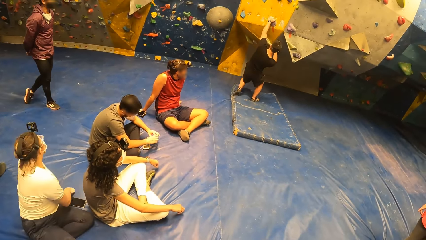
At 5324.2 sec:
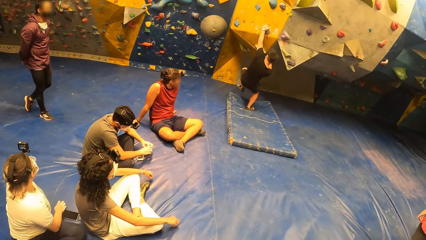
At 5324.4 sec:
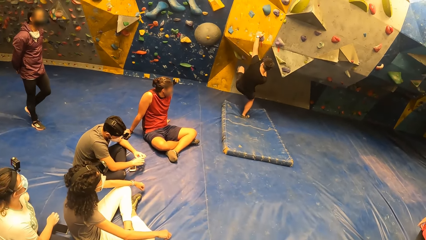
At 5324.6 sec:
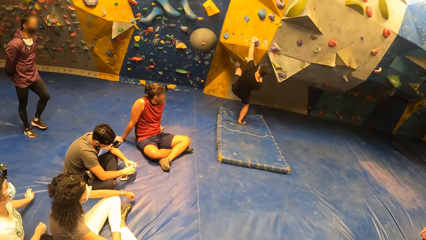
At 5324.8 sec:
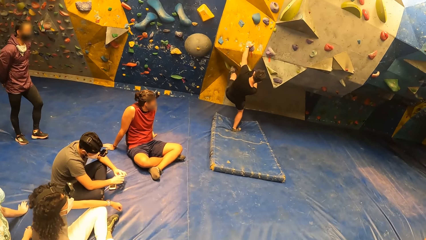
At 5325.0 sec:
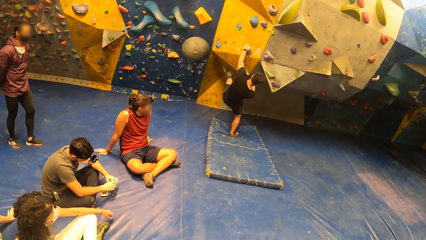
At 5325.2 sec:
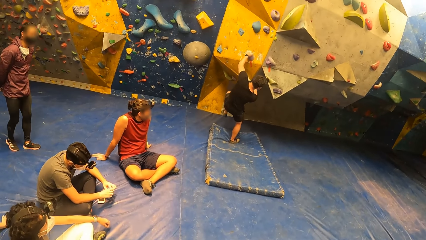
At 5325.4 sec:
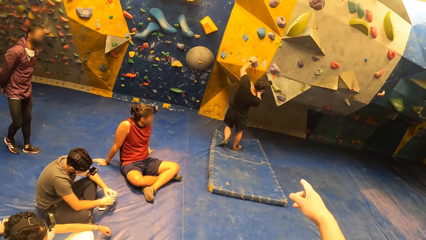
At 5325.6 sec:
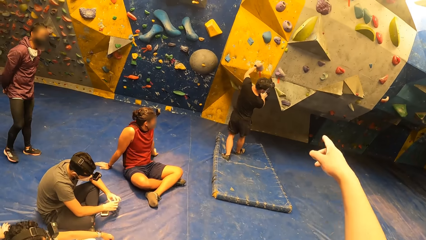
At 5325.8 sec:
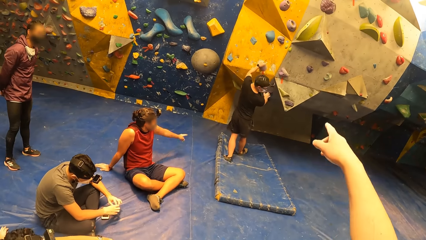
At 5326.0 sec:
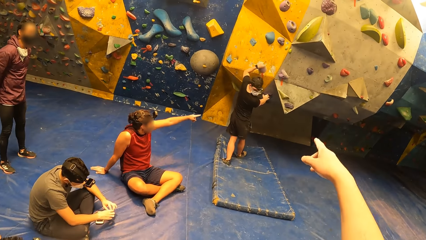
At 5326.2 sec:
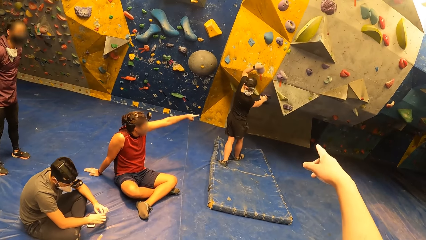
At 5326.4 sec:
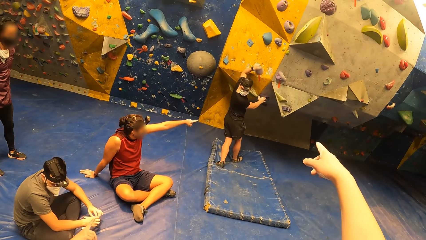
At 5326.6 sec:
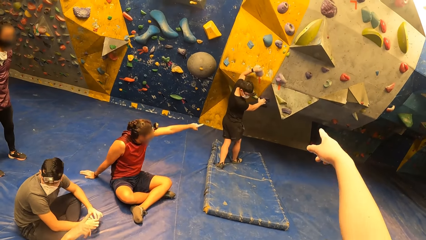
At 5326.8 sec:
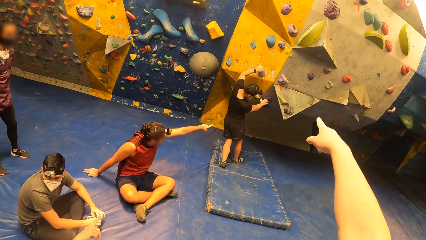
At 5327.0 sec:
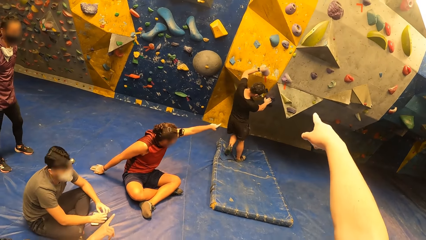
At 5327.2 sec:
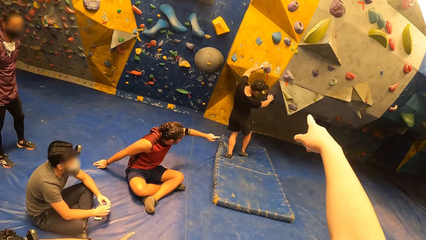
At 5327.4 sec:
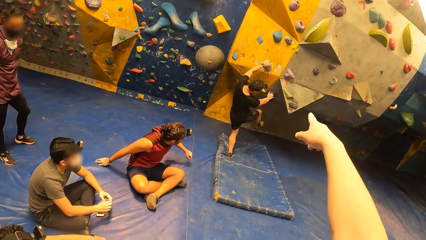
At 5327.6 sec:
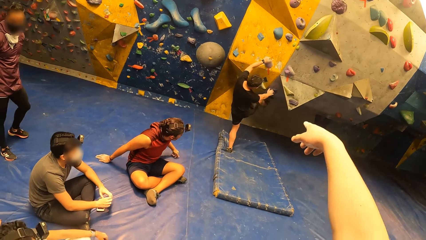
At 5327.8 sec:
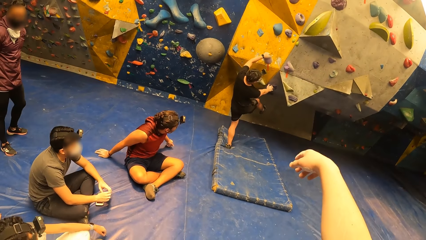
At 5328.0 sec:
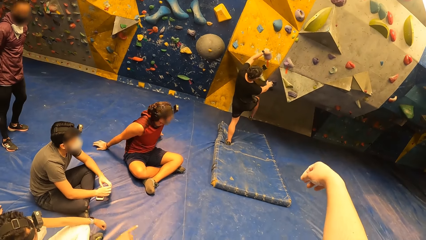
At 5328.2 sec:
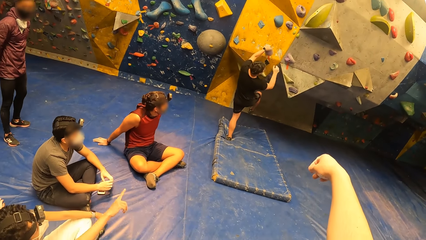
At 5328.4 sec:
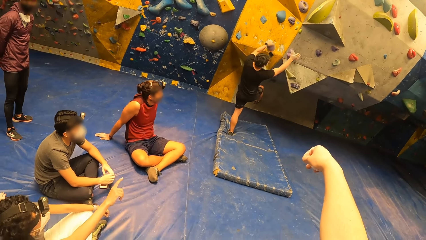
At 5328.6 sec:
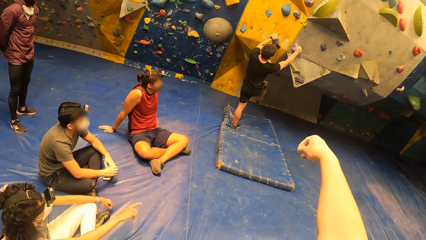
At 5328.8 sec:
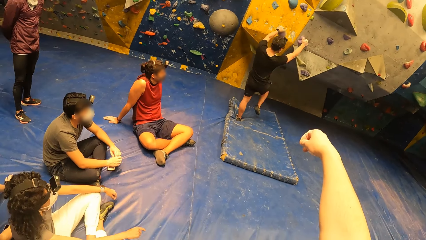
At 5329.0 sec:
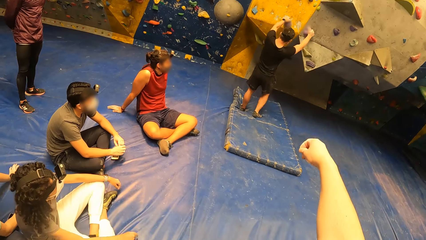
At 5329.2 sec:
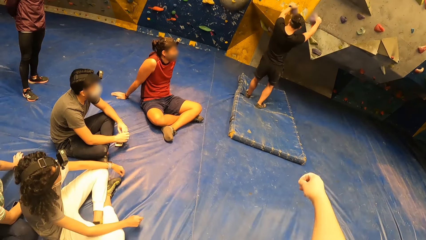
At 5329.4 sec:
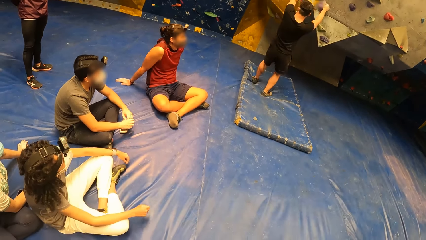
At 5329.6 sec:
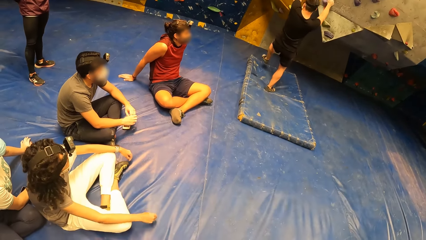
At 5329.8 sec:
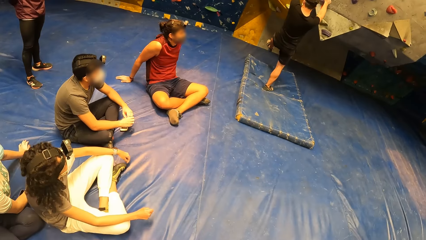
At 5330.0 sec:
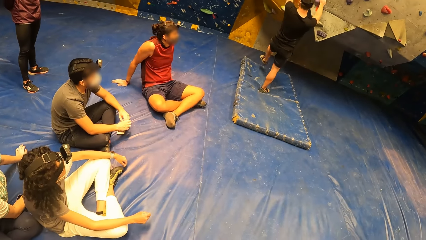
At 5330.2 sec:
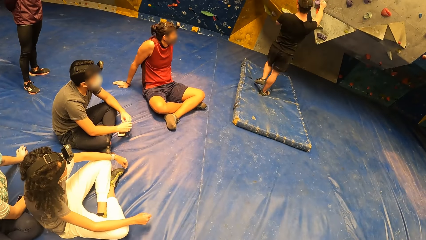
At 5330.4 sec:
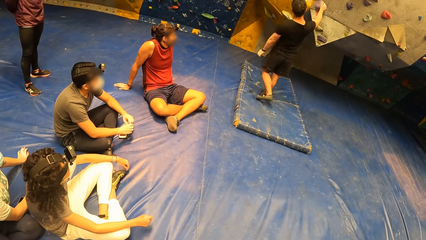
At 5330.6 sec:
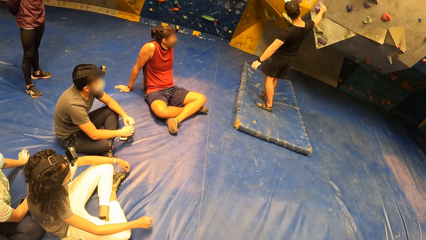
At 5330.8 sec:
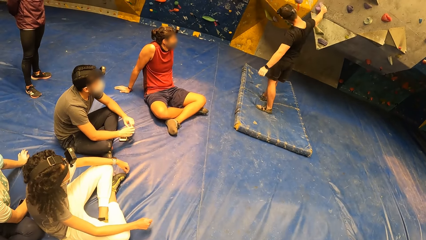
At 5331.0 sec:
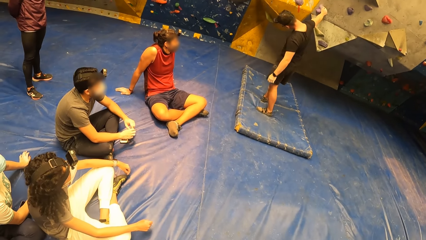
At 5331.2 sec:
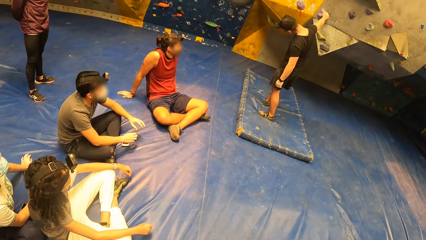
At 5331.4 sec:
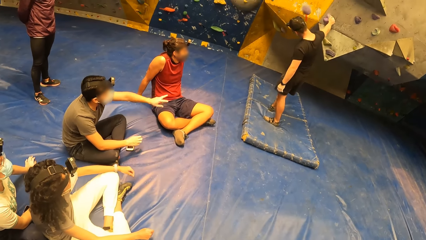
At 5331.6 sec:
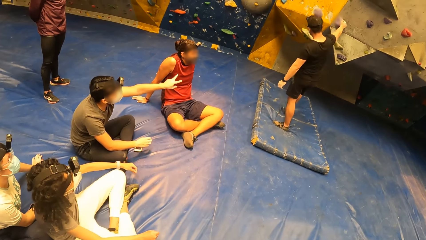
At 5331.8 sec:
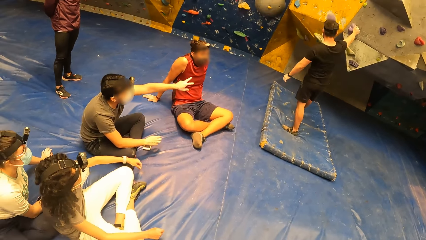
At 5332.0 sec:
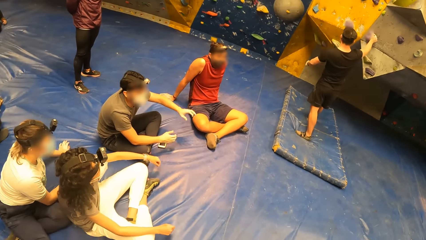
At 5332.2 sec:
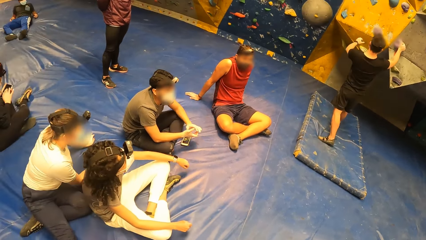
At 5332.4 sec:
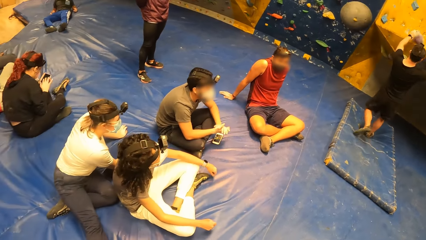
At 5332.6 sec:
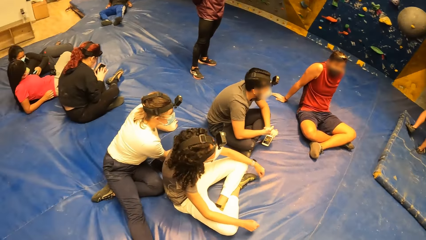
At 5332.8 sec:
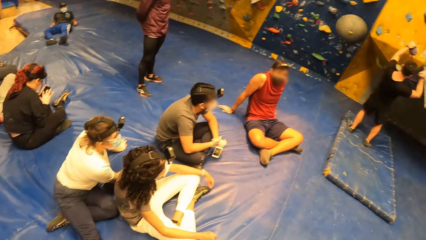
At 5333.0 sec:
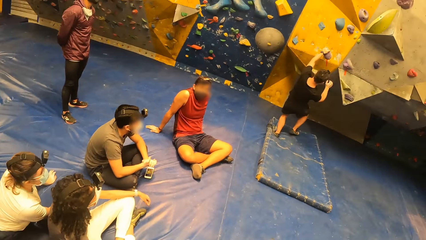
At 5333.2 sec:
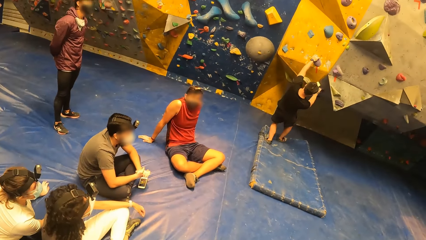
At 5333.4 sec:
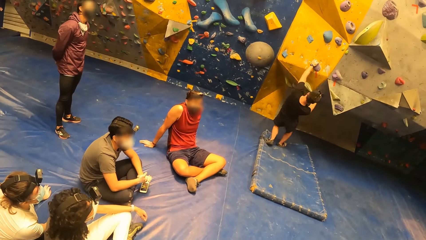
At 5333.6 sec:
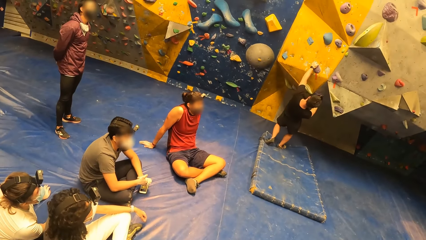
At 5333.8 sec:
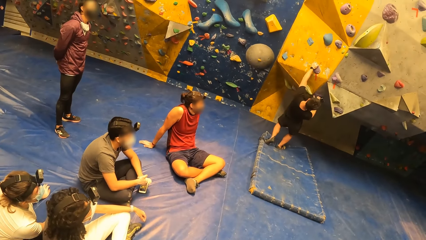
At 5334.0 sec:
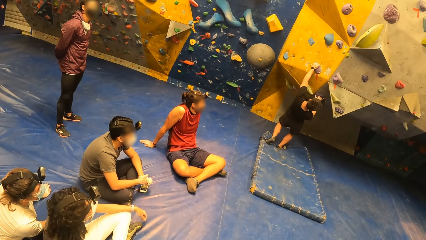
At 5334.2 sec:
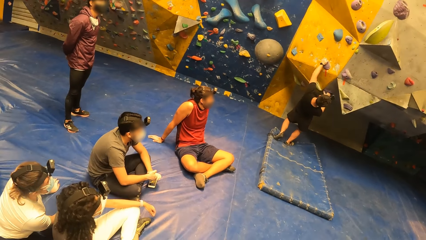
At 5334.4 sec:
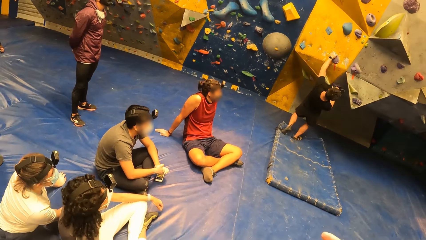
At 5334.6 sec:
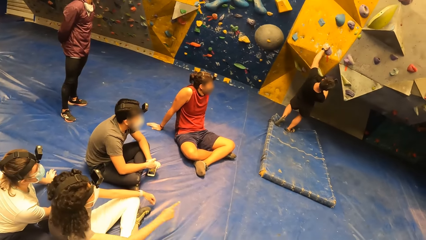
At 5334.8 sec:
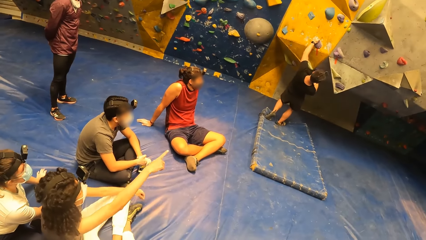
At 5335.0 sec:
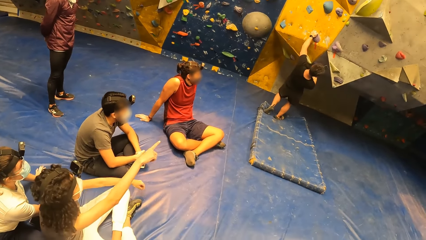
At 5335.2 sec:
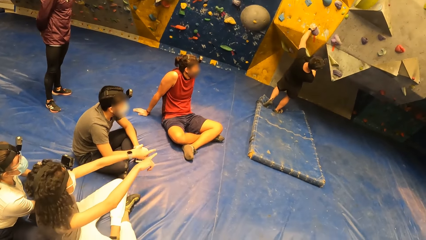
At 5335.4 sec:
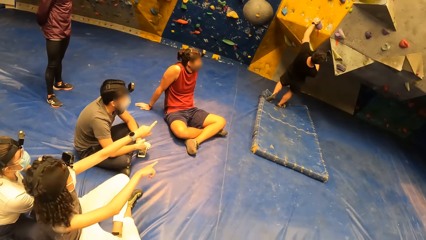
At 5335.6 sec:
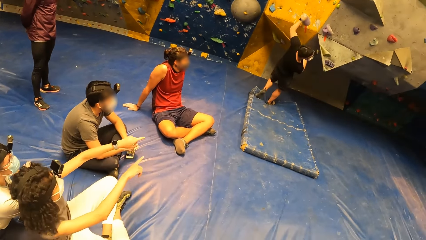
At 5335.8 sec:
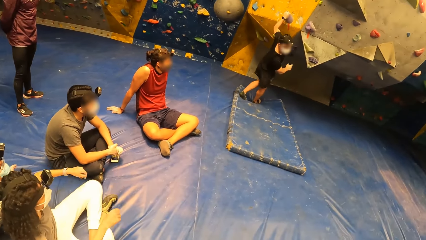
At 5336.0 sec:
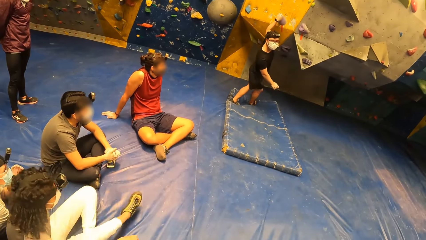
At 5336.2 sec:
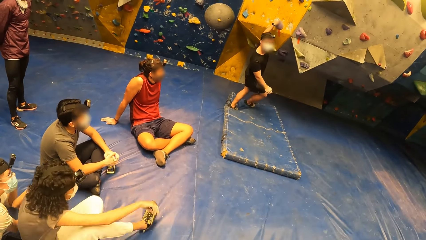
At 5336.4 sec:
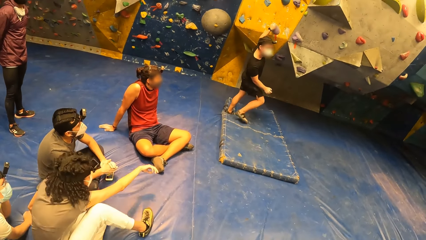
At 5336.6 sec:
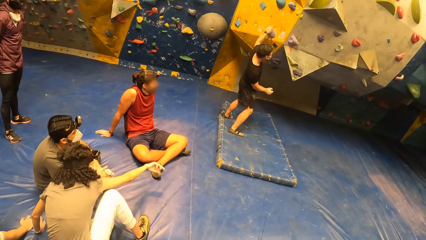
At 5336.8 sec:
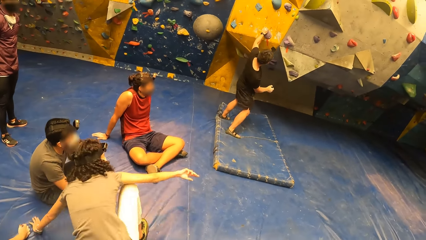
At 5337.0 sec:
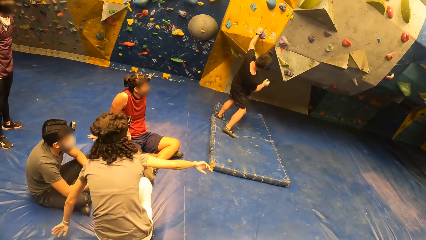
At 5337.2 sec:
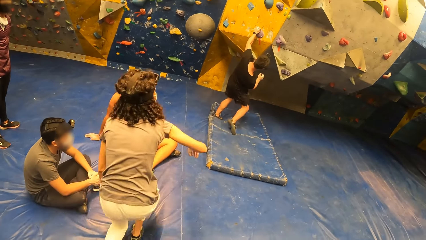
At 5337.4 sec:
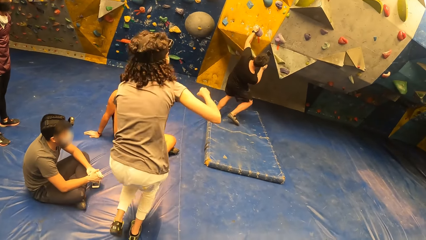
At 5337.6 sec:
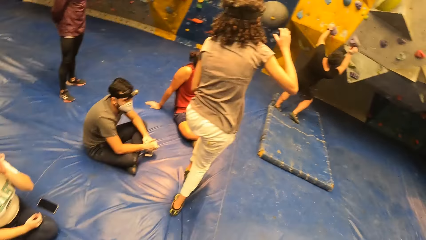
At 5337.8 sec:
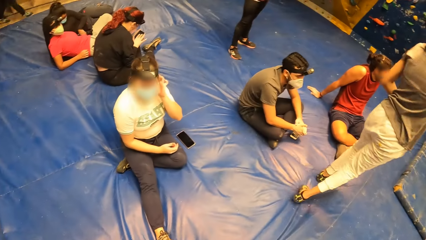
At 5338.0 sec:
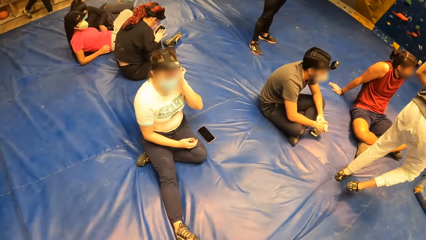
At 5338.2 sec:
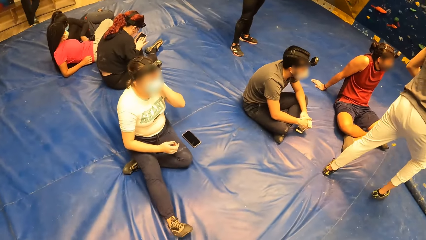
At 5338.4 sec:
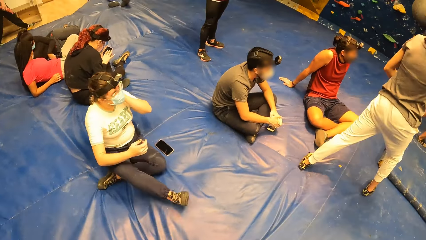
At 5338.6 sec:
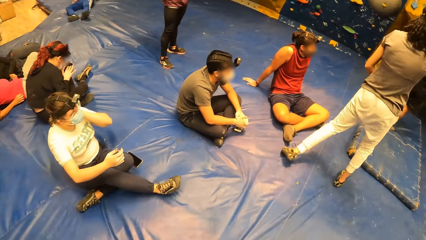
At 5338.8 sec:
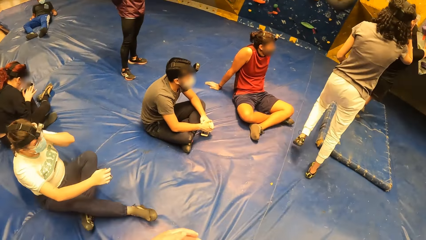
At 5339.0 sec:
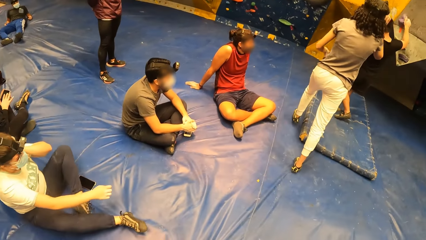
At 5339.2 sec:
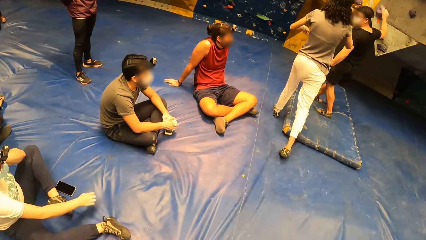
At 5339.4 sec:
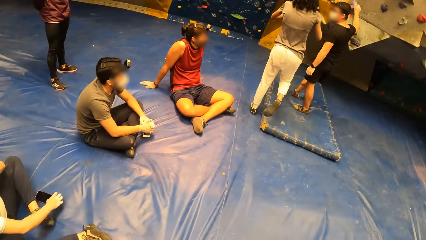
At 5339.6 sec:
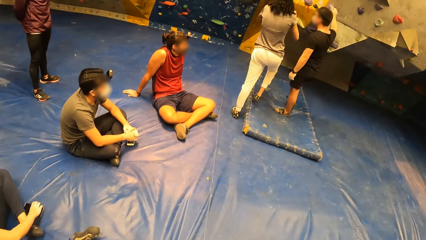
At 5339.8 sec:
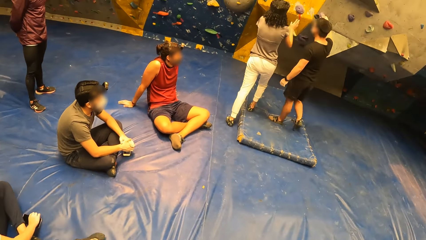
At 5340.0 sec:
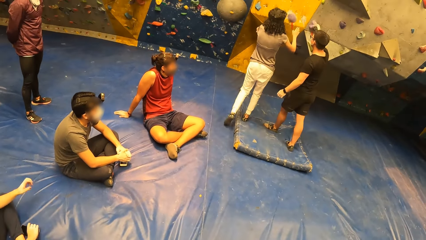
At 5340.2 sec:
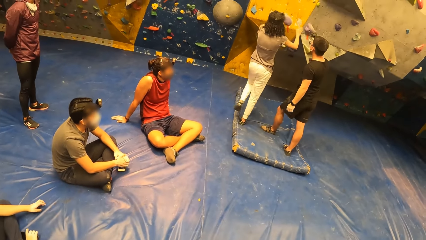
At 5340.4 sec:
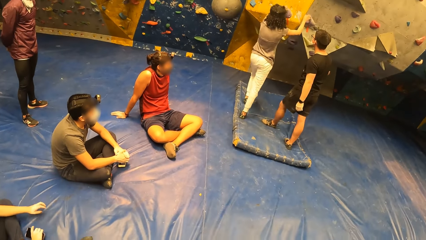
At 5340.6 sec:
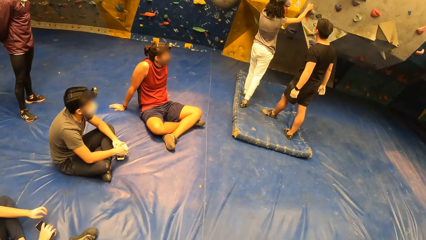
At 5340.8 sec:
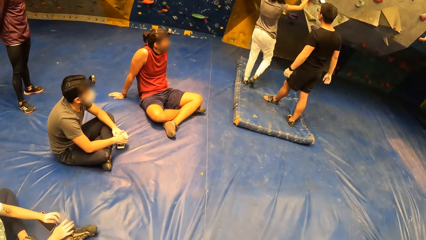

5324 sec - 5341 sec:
A man climbs the wall. The camera wearer gestures out and points at the wall. Another man points at the wall. The first man looks at the wall and converses with the camera wearer. A woman stands and walks around.
